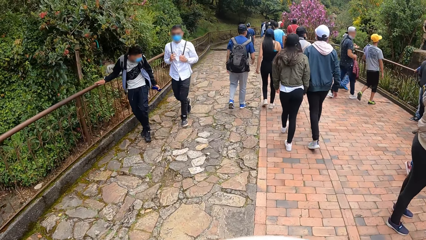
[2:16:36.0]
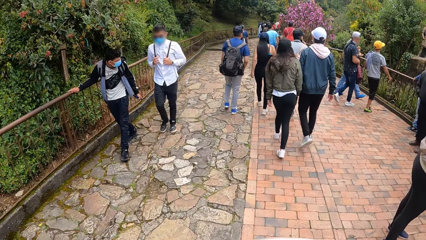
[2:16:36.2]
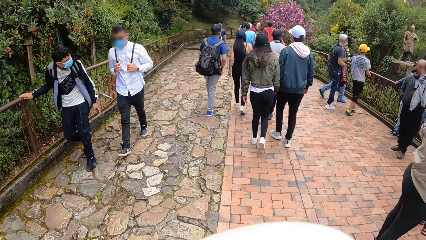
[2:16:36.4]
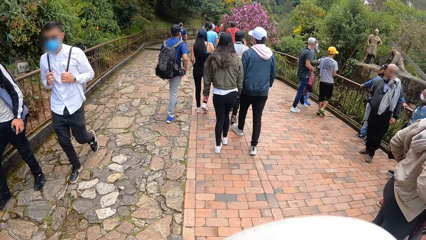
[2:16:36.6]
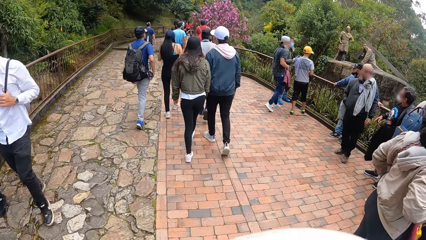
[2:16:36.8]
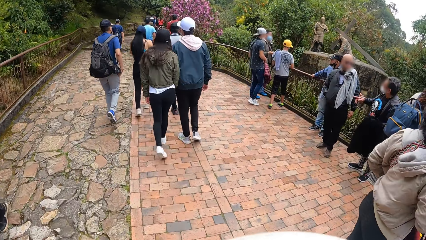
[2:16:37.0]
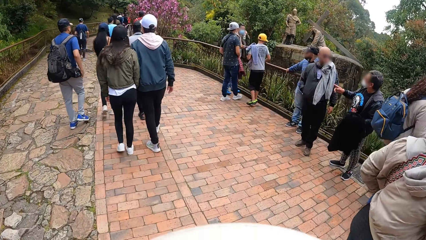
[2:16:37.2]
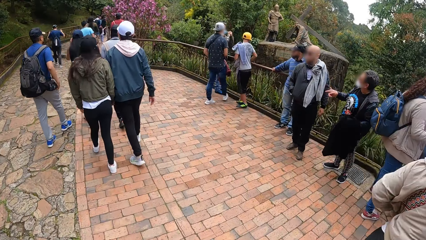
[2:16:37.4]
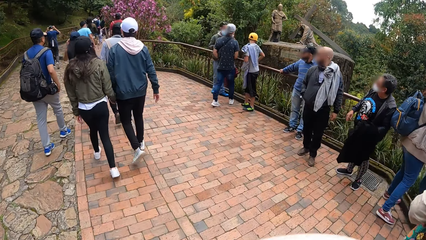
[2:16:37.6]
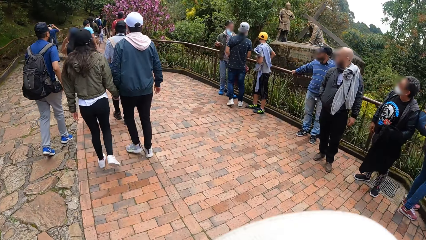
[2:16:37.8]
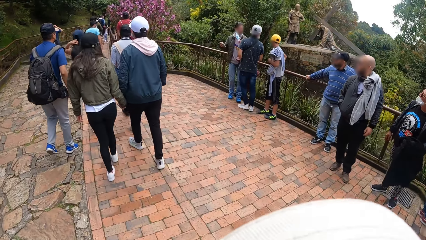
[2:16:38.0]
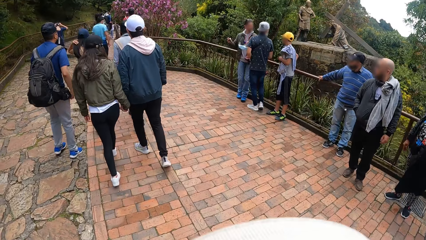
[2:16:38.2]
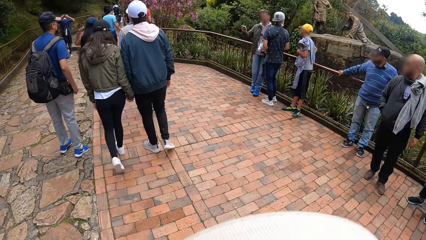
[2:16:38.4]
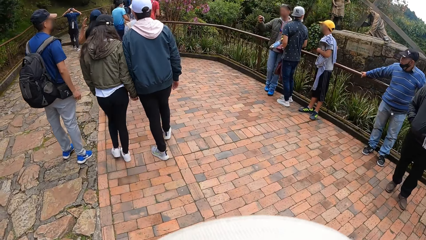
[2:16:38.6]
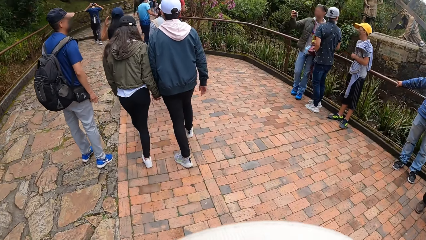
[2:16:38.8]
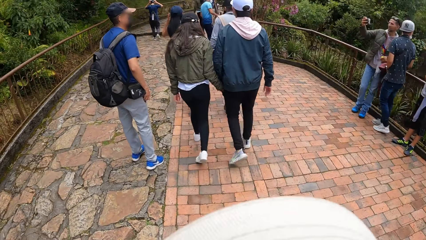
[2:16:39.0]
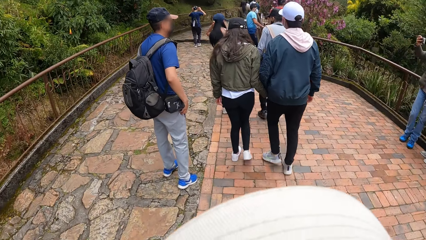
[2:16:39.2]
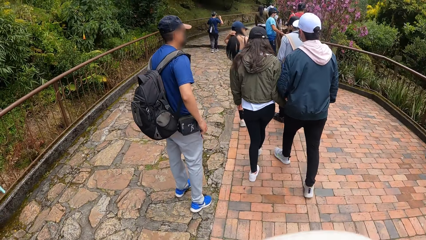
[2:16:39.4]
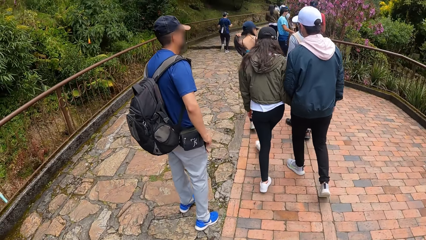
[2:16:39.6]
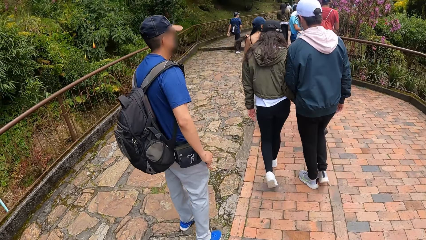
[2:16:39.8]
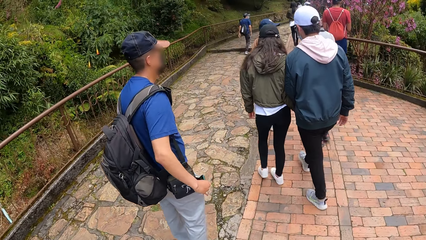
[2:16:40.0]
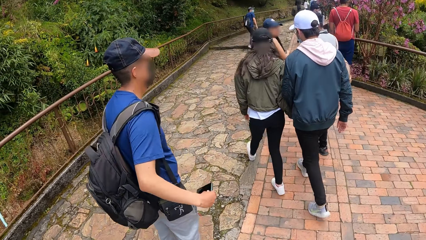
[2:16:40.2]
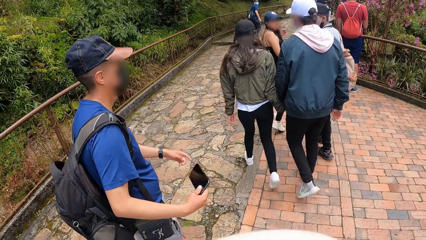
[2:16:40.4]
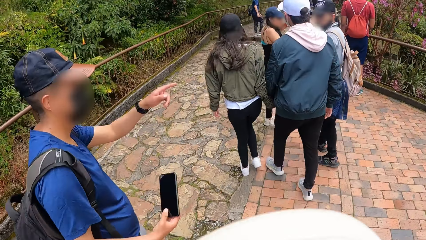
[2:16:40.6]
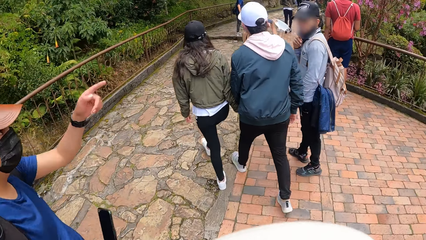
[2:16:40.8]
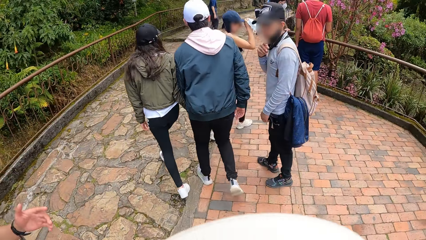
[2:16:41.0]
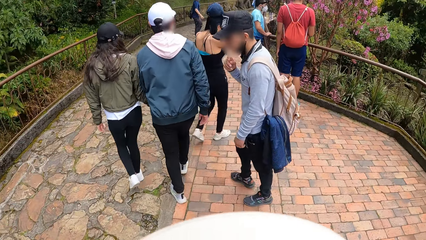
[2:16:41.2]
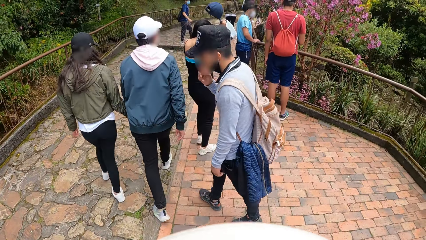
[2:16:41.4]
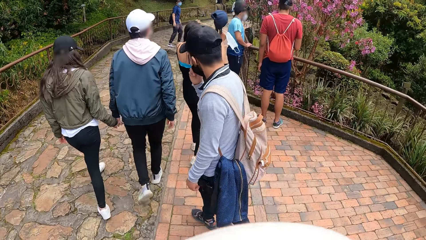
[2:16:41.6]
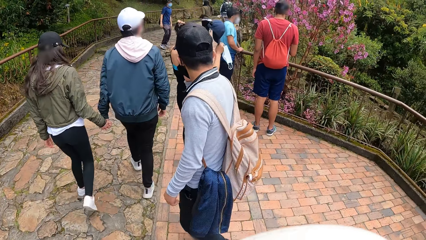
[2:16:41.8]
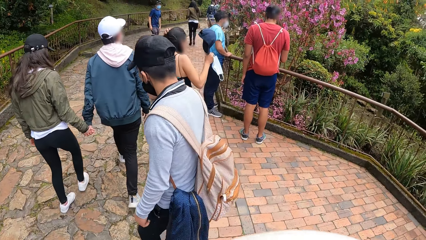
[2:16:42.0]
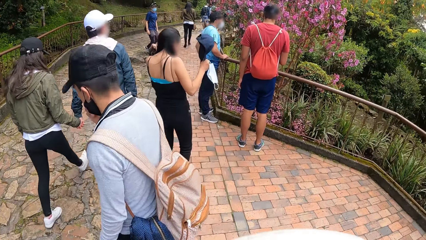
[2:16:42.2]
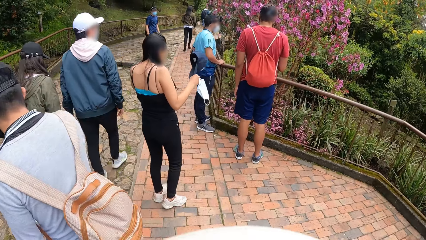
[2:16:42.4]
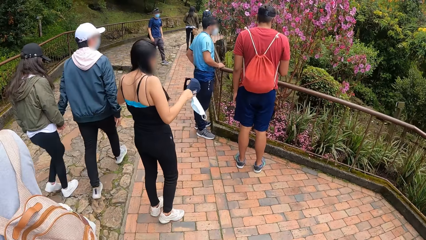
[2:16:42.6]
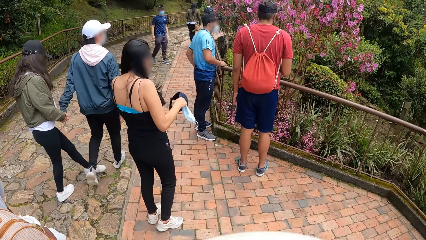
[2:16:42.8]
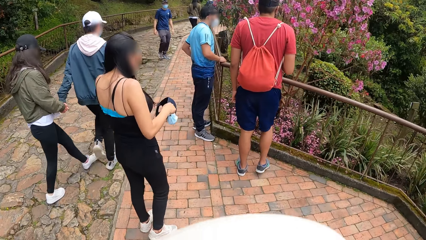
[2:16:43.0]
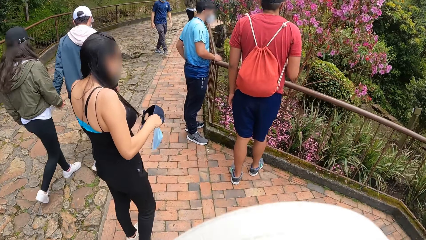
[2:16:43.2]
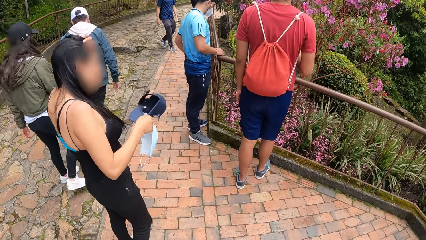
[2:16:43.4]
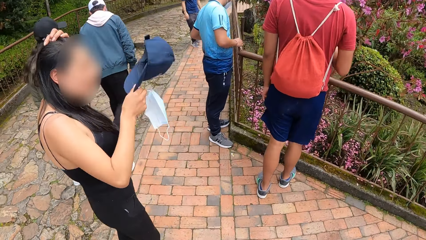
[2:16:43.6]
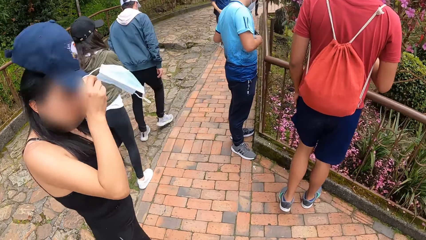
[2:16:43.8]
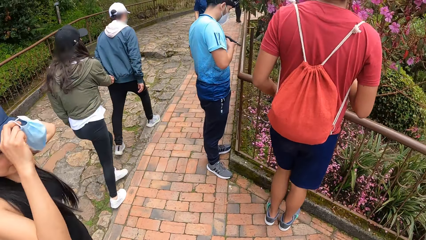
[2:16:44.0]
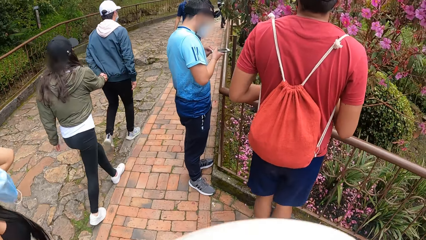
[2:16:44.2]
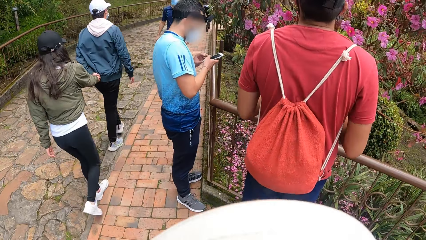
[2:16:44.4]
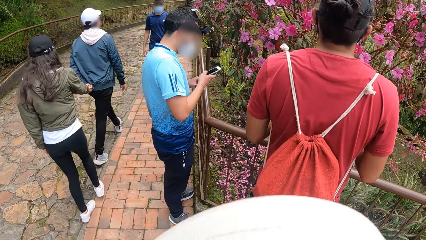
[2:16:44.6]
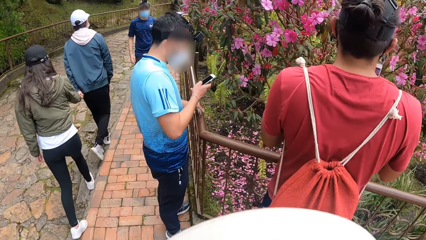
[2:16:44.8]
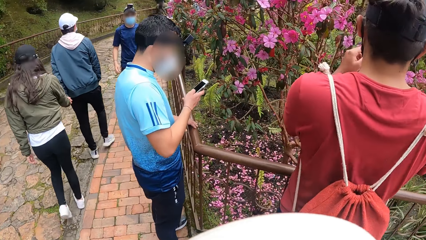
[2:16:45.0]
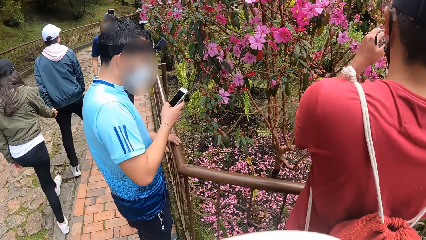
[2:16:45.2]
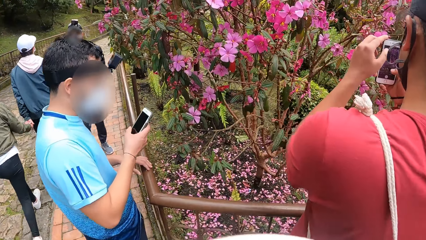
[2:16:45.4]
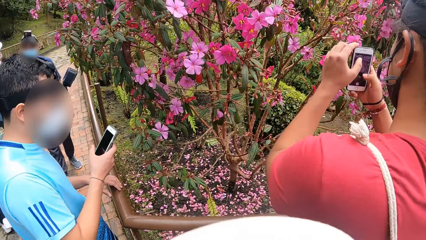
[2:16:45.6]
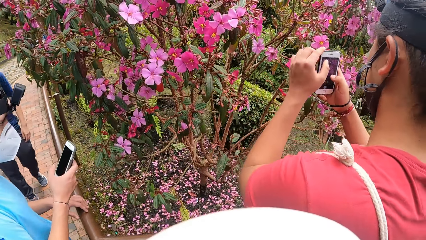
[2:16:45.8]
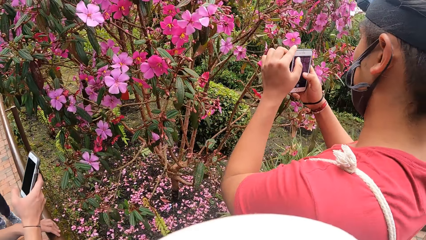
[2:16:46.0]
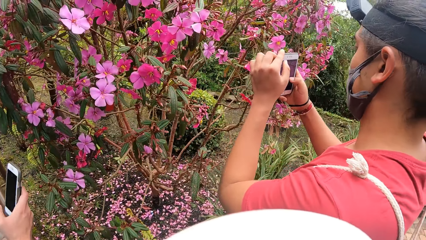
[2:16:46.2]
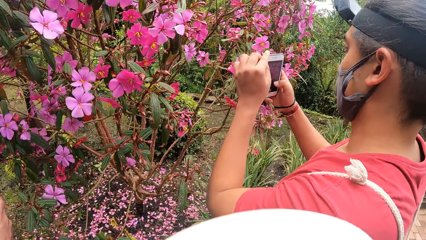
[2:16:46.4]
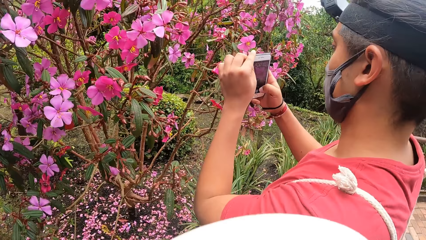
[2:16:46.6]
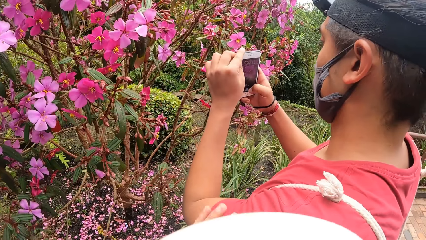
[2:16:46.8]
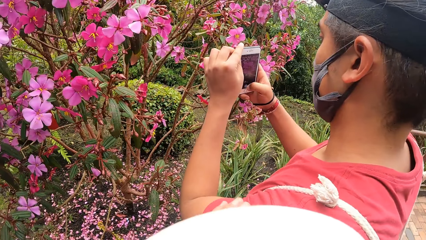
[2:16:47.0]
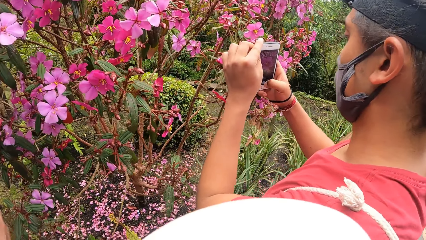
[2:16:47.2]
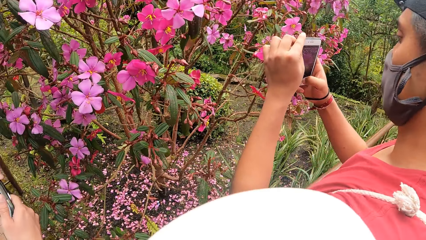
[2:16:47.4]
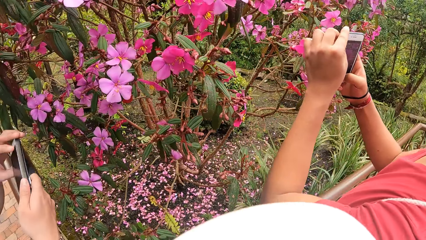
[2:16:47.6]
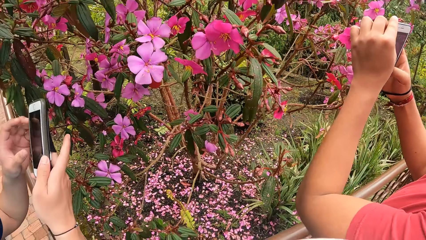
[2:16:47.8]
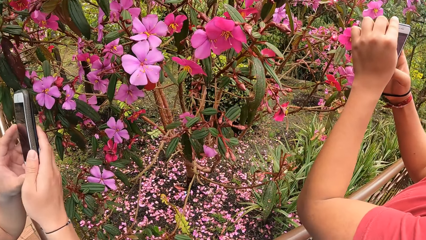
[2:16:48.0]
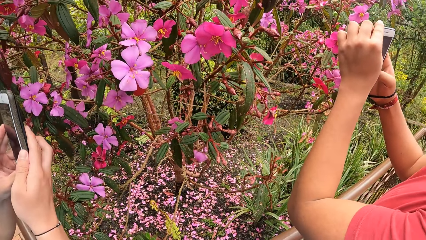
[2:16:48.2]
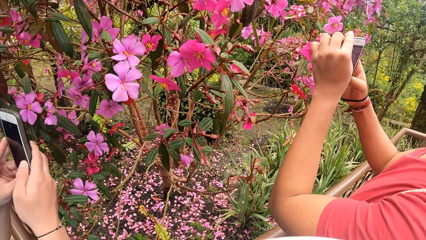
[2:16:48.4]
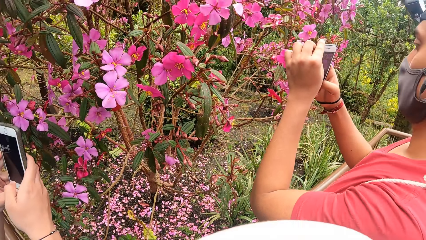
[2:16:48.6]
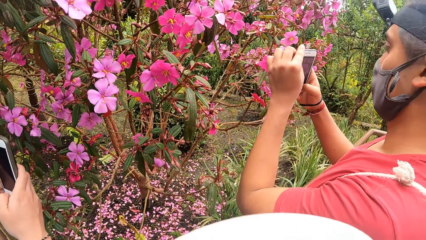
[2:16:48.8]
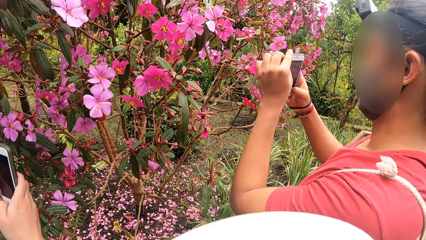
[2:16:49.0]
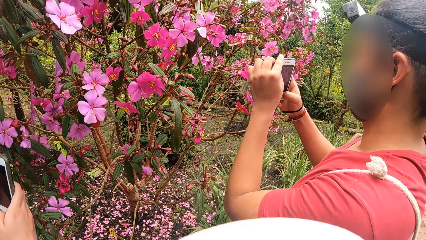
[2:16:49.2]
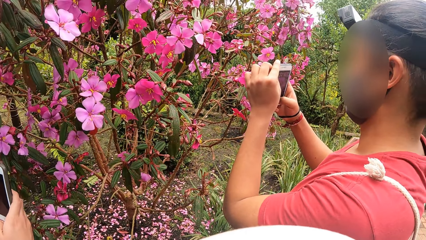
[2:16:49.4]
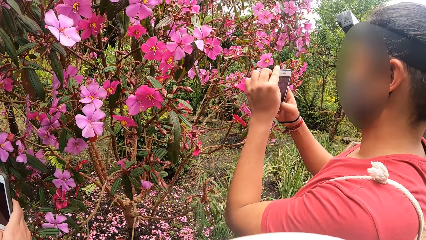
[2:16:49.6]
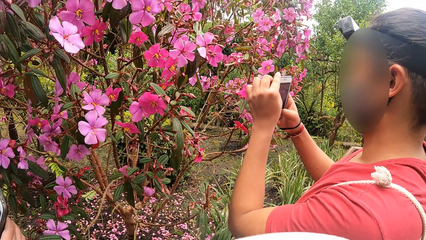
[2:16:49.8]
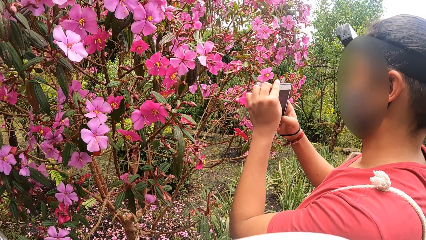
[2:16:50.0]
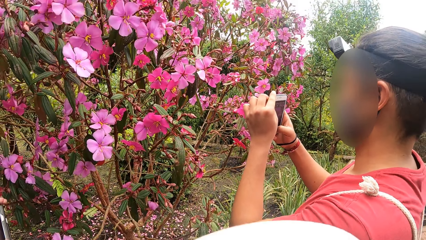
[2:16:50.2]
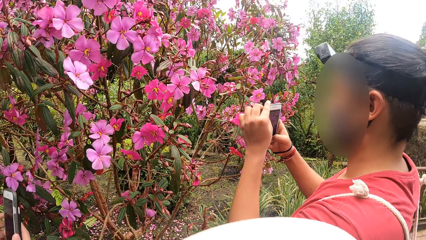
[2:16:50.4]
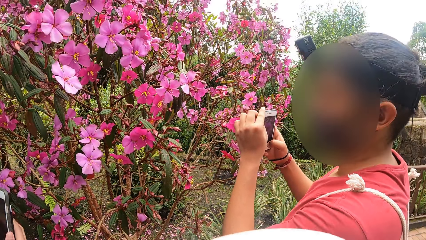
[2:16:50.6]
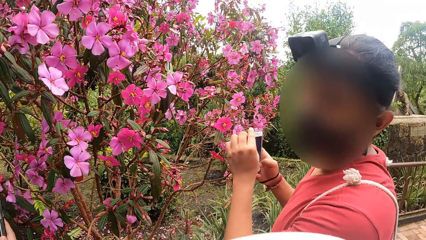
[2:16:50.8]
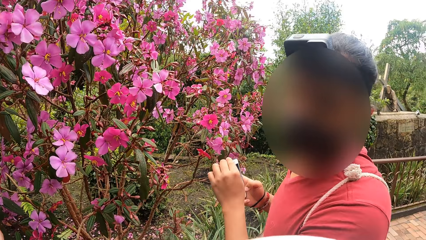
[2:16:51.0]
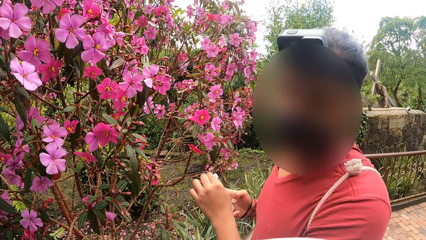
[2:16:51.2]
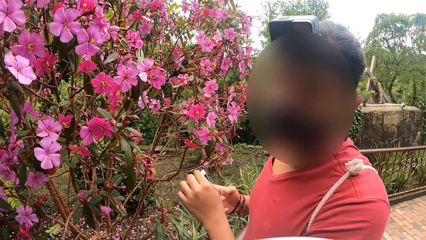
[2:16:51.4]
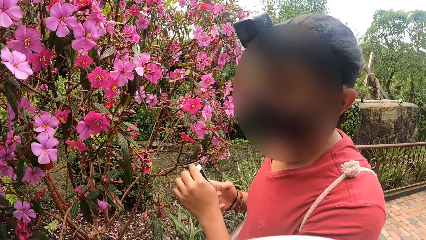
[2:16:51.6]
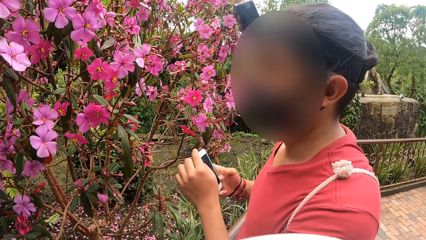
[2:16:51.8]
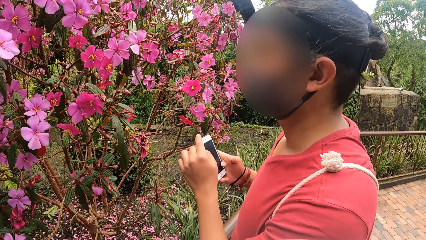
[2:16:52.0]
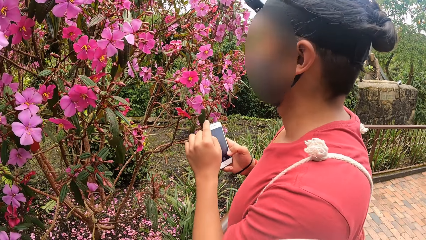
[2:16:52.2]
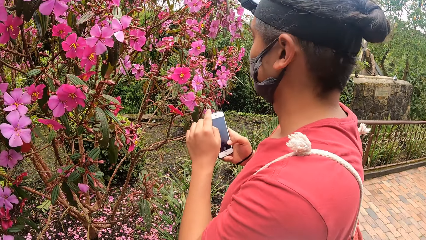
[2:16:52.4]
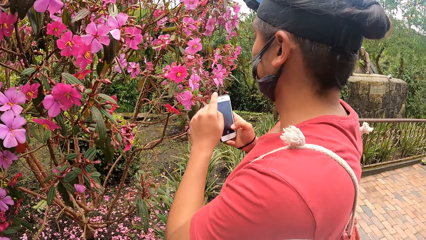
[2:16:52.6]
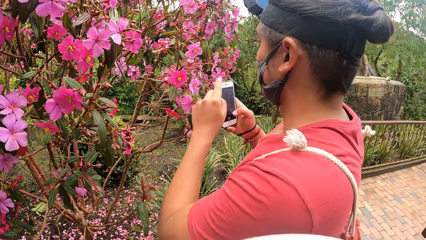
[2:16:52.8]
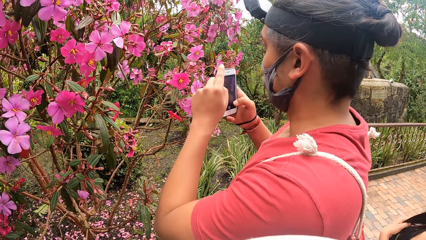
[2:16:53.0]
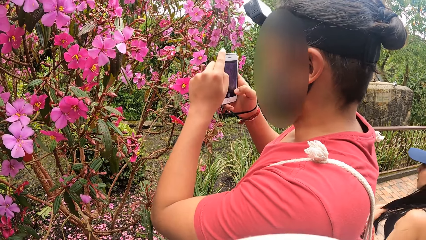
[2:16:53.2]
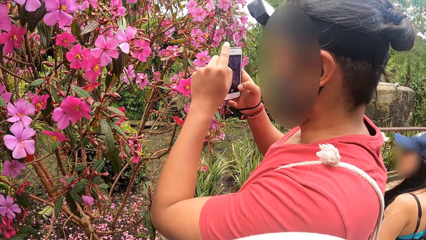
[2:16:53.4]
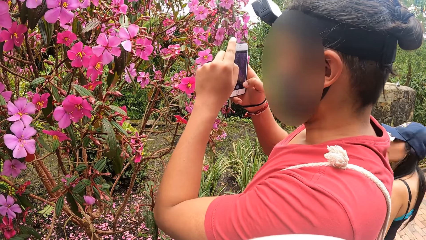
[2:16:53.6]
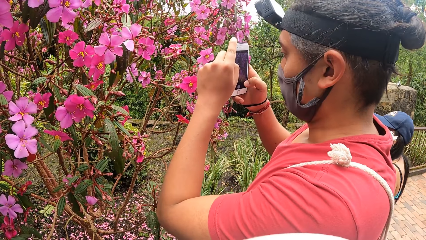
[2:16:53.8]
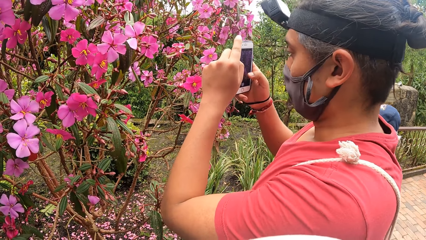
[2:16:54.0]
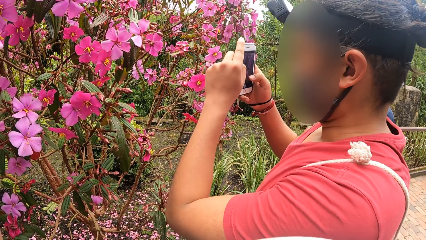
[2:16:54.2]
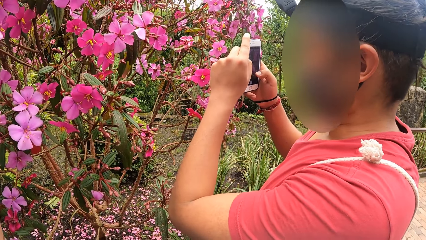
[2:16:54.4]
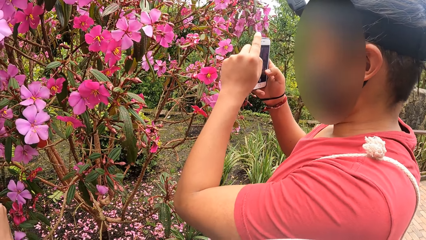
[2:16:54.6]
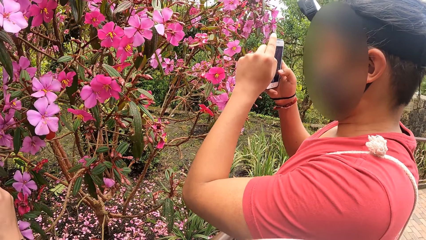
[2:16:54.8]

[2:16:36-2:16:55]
A man picks up a phone from his pocket with his right hand. The man points towards some flowers with his left hand. A woman removes a cap from her head with her right hand. The camera wearer walks outside. The woman rubs her hair with her left hand. A second man operates a phone with both hands. The camera wearer walks to the second man and a third man. The second man places his left hand on a railing. The third man operates a phone with both hands. The camera wearer touches the third man with his left hand. The second man operates the phone with both hands. The camera wearer stands outside.
